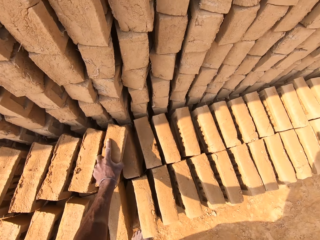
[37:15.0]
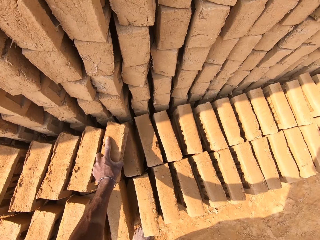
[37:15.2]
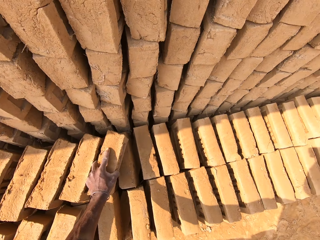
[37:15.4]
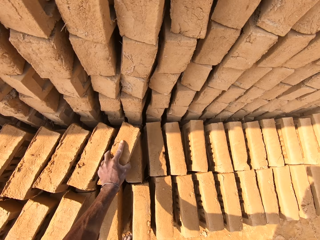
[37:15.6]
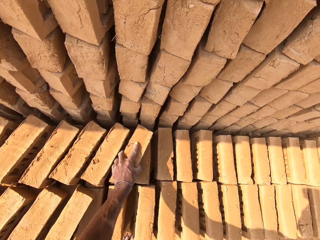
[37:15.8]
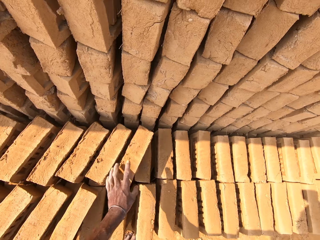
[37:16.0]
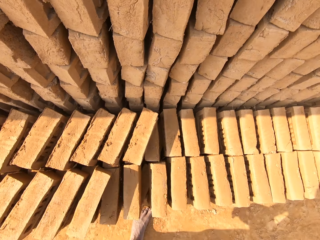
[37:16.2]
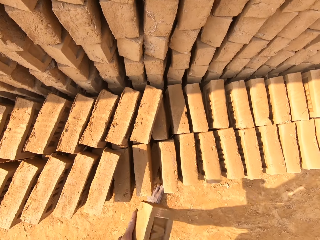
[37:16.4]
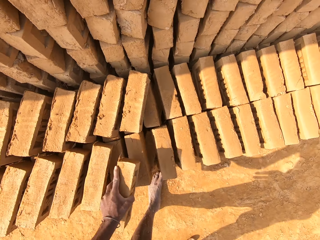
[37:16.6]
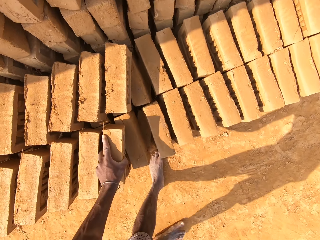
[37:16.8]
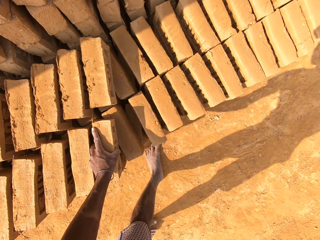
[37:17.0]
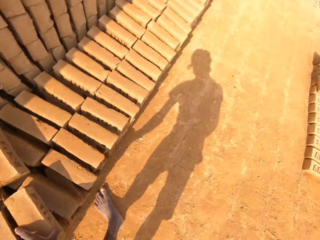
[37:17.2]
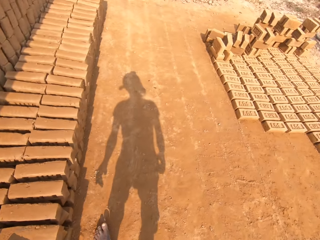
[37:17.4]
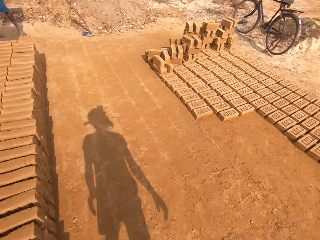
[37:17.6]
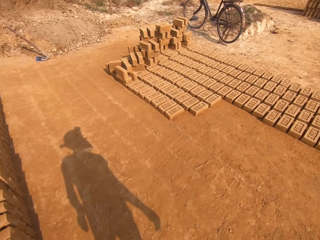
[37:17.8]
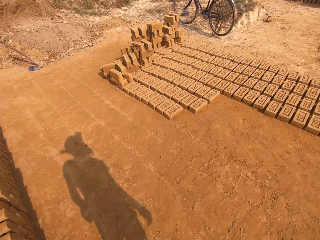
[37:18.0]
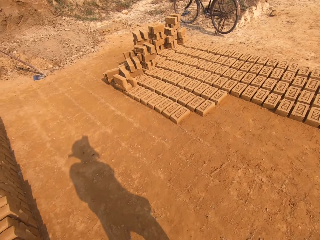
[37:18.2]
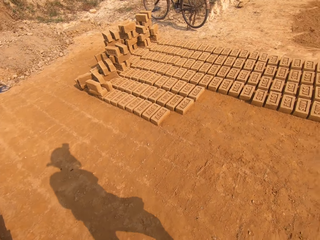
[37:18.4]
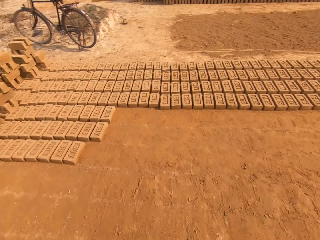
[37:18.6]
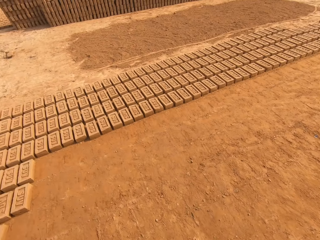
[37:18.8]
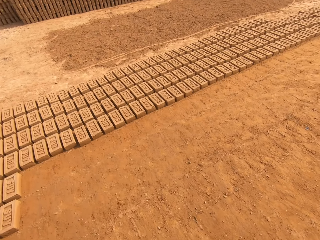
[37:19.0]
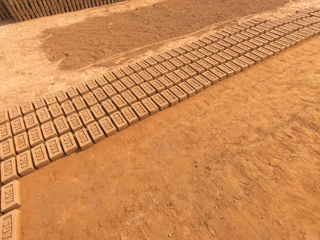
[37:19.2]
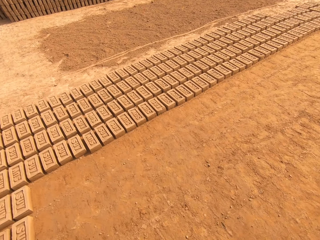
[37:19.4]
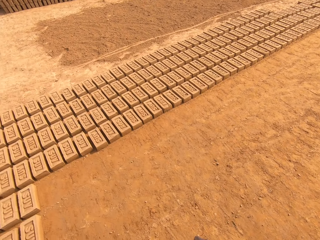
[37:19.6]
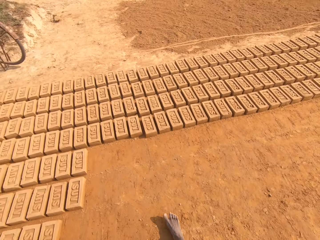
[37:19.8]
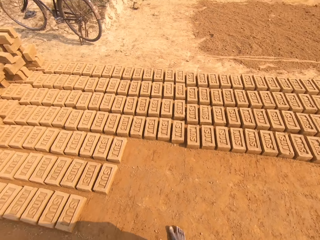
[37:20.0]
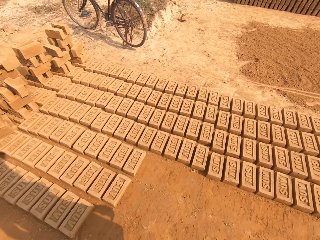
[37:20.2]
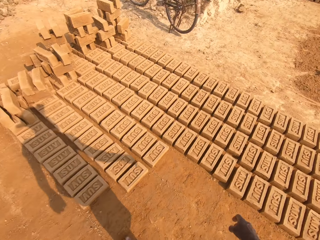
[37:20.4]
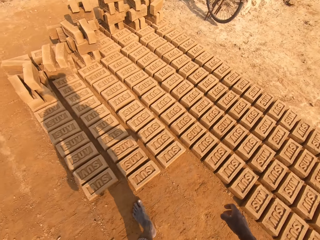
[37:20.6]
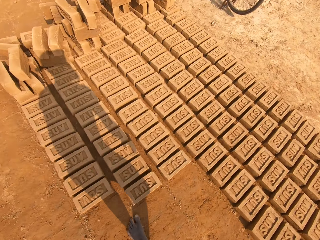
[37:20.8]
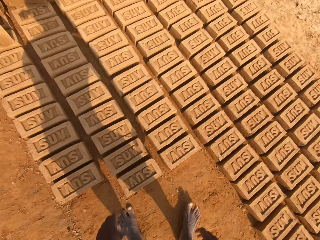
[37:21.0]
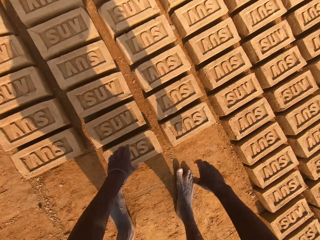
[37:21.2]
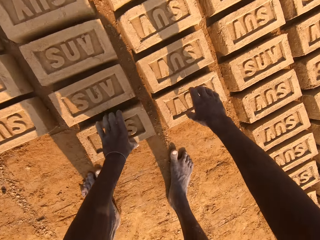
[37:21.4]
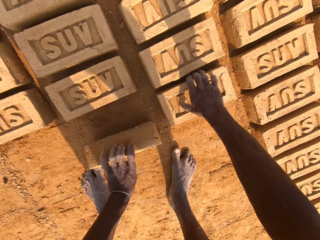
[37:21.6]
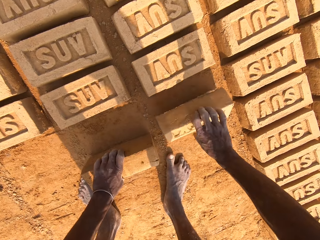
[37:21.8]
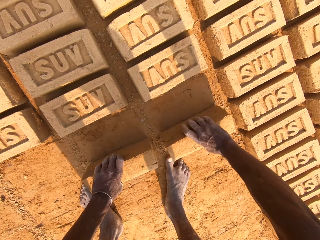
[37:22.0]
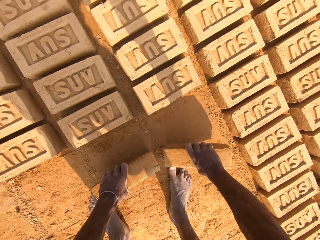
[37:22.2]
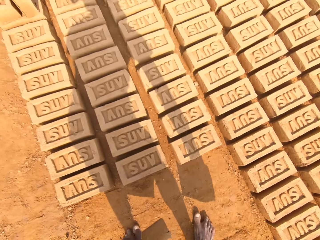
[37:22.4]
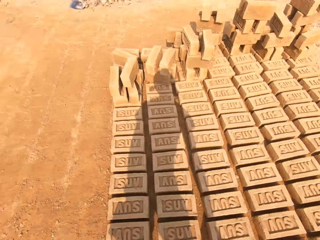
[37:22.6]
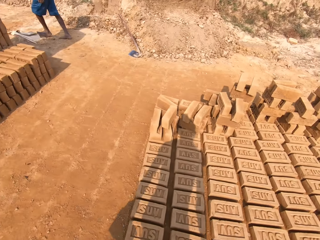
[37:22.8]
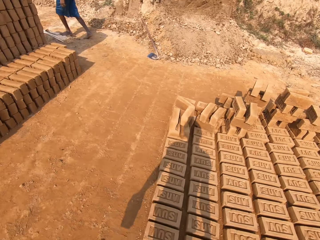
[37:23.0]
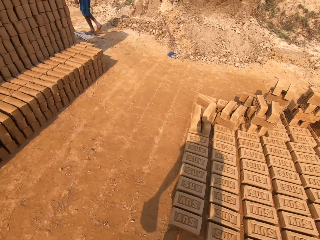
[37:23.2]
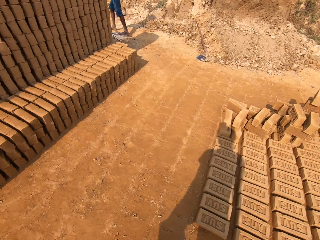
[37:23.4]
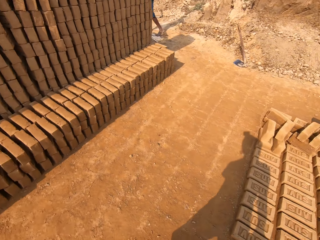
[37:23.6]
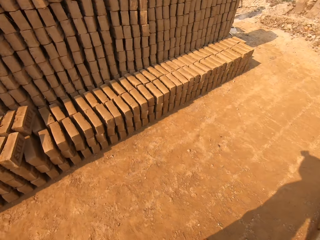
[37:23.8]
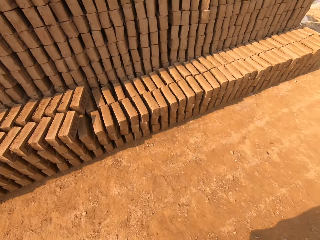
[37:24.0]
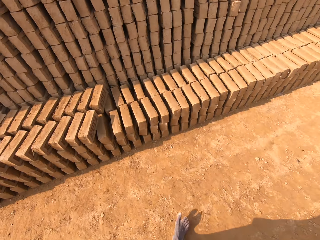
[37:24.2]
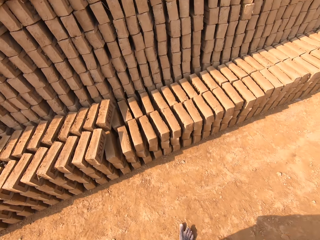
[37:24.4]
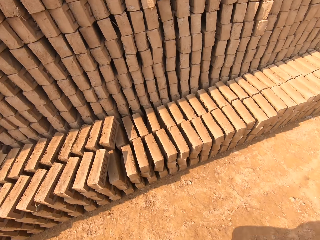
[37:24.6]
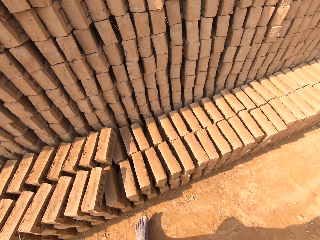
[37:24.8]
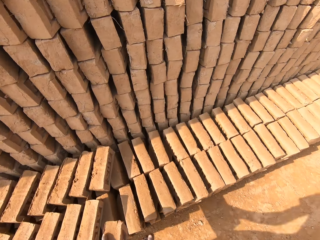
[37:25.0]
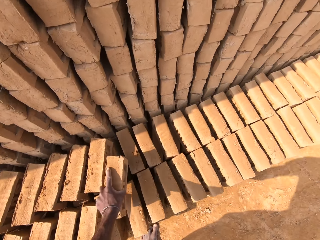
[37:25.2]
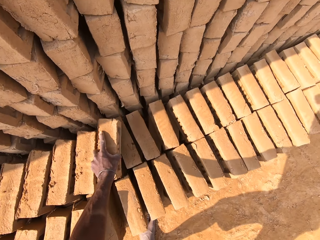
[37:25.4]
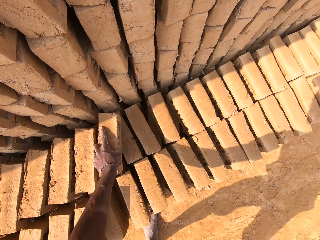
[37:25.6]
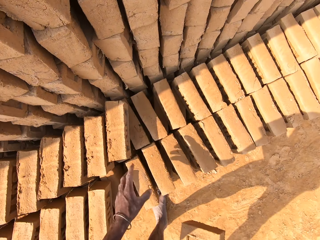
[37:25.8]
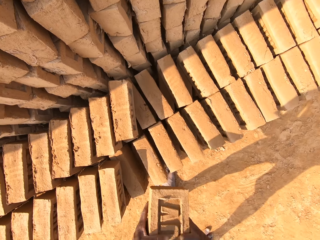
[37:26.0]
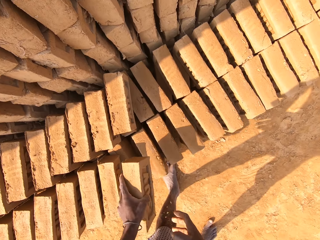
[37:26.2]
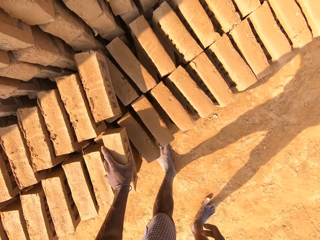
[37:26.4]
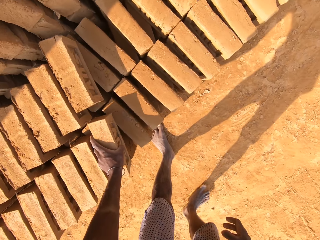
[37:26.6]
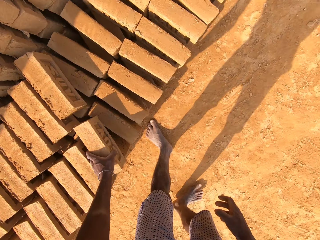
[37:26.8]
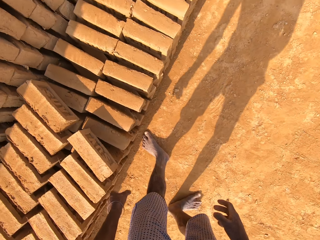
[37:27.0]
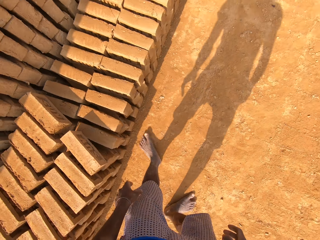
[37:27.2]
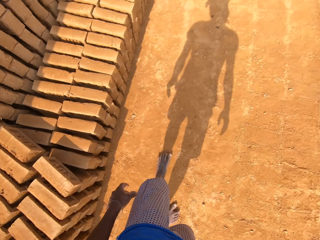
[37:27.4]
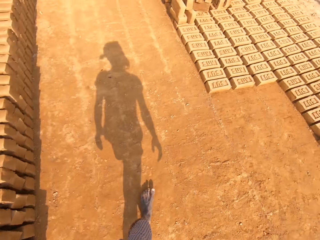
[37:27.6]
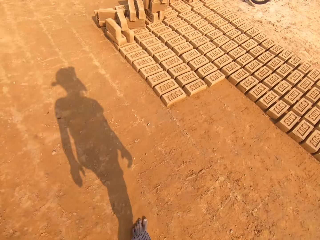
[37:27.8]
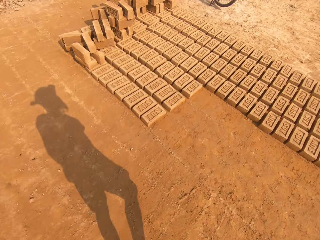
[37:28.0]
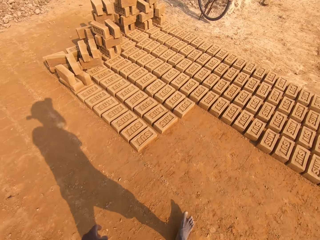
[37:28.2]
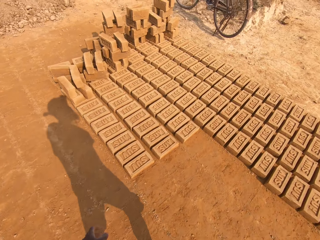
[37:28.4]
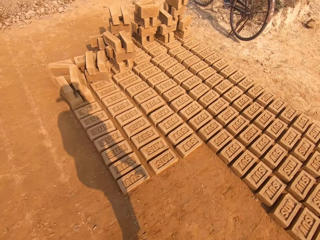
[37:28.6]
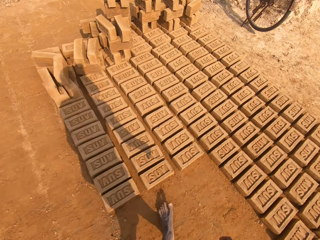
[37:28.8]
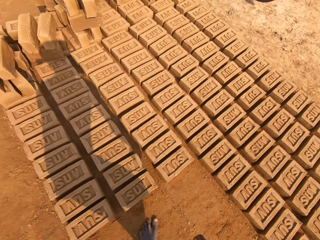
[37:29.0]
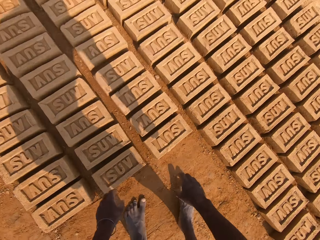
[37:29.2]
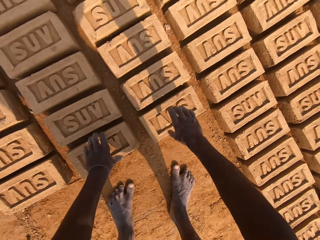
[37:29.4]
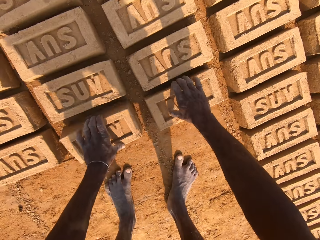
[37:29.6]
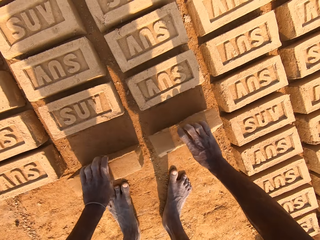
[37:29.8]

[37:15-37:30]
The camera wearer puts the block down. They switch the block from the right hand to the left. They put the block down on the brick. They walk across the field. They pick up the block from the ground. They pick up the block again. A man walks from afar. The camera wearer walks across the field. They put the block down. They switch the block from the right hand to the left. They put the block down on the brick. They walk across the field.

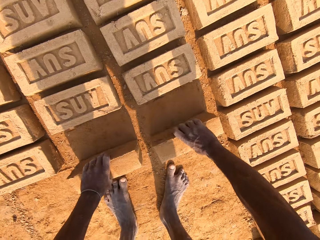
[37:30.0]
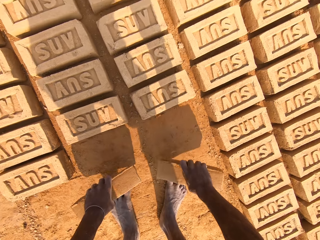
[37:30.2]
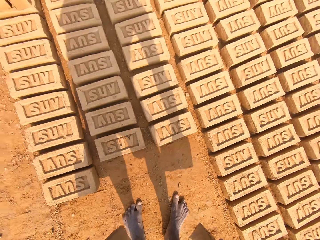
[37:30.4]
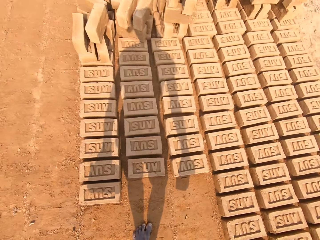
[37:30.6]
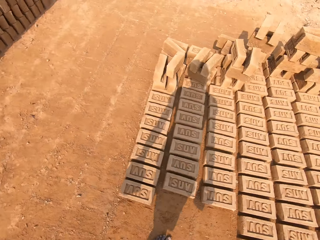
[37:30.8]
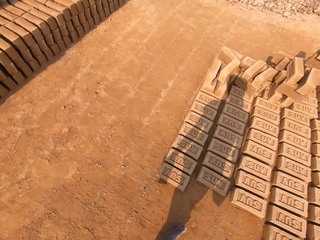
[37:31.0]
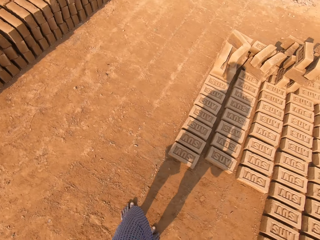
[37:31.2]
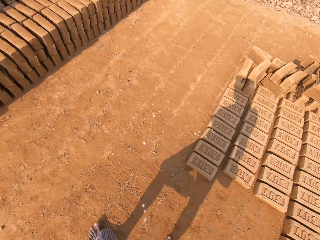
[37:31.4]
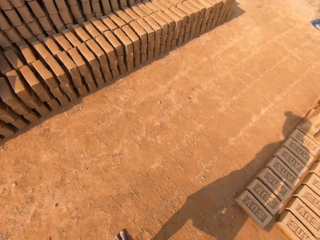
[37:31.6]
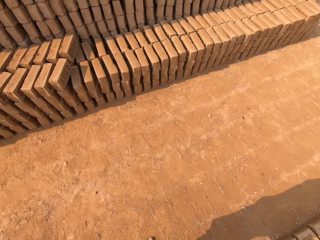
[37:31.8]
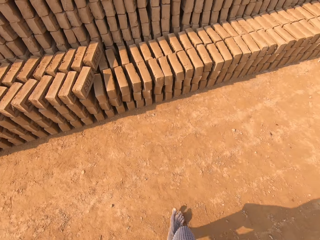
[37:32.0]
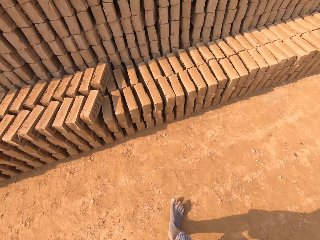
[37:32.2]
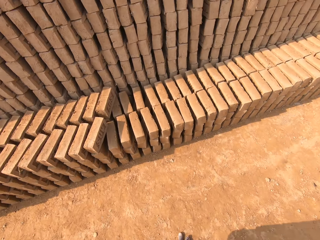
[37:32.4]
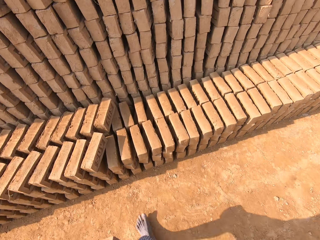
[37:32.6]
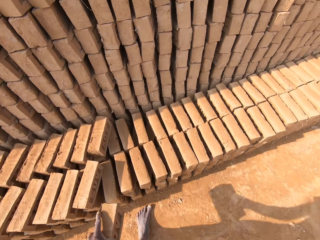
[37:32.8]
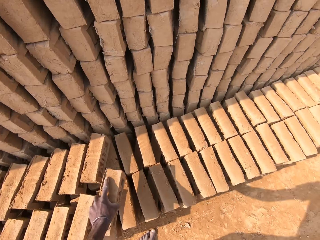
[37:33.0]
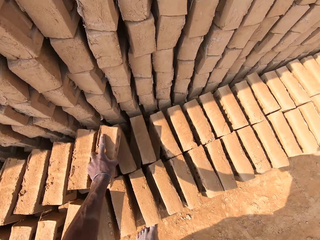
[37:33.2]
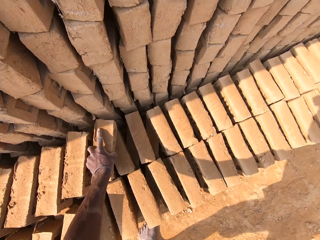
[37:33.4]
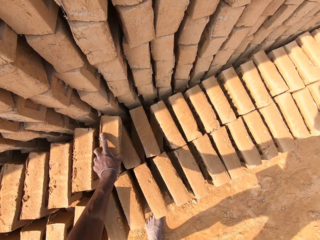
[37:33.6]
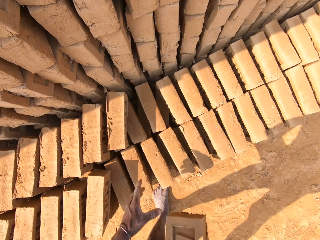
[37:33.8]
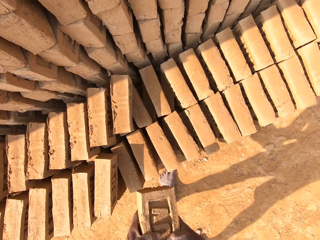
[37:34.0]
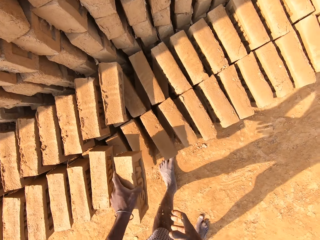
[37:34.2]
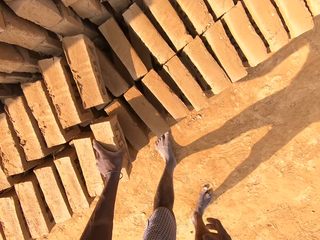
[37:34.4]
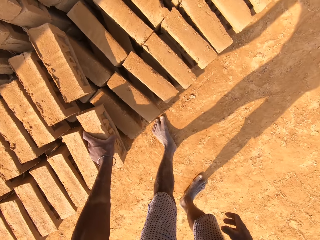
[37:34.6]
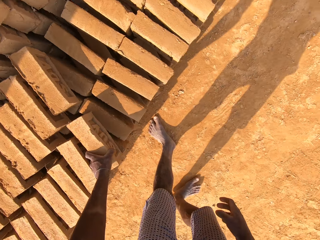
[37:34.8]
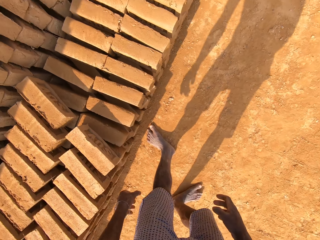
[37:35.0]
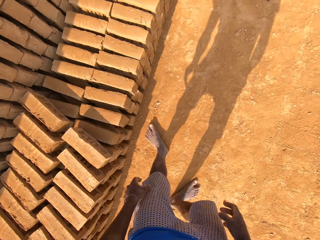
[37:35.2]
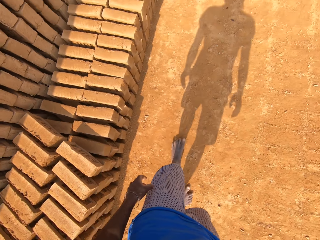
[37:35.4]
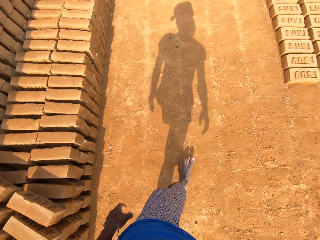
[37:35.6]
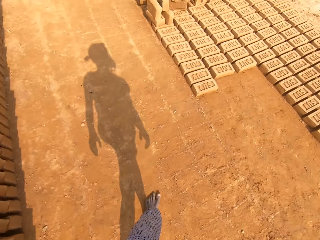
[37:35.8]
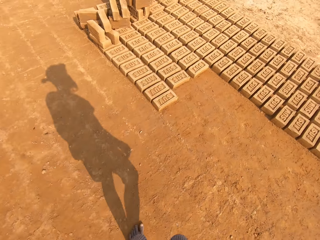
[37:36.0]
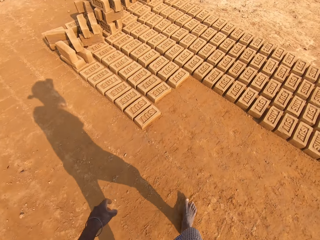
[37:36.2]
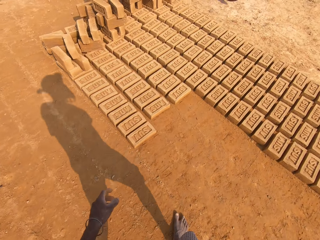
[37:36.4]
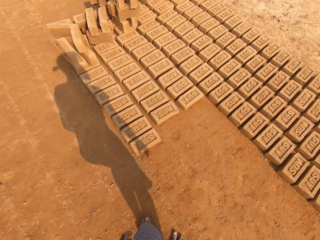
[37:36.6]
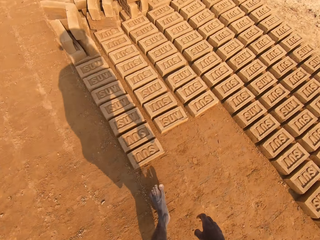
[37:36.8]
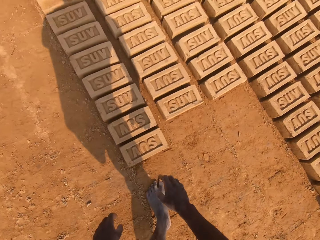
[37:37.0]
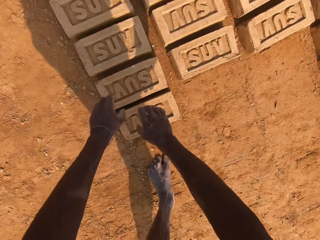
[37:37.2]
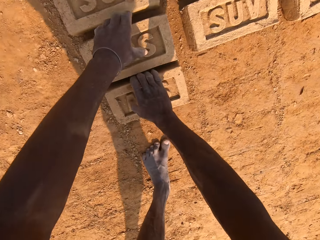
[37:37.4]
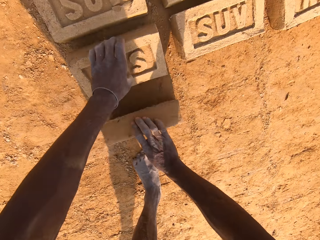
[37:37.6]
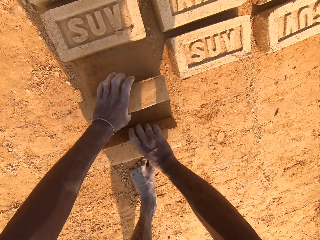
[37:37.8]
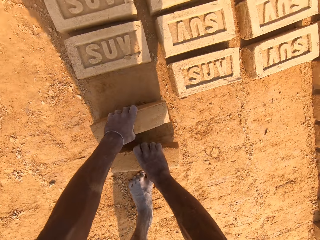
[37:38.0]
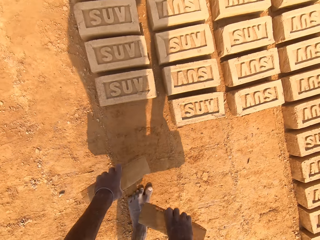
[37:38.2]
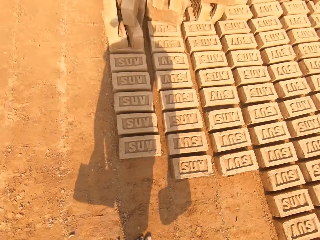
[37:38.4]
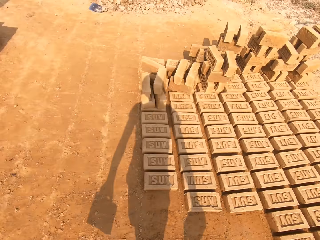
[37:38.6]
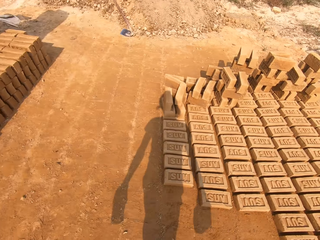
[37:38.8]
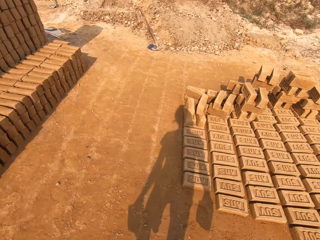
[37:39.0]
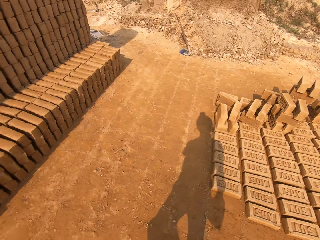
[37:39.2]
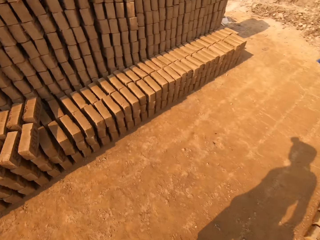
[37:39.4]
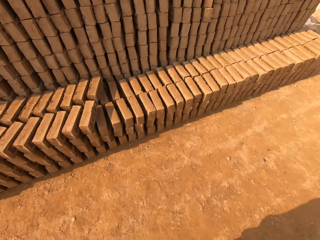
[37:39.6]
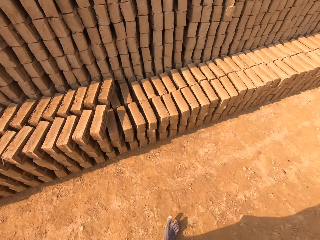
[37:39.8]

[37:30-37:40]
The camera wearer picks up a block from the ground. They pick up the block again. They walk across the field. They put the block down. They switch the block from the right hand to the left. They put the block down on the brick. They walk across the field. They pick up the block from the ground. They pick up the block again. They walk across the field.
